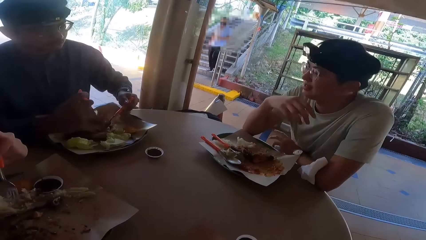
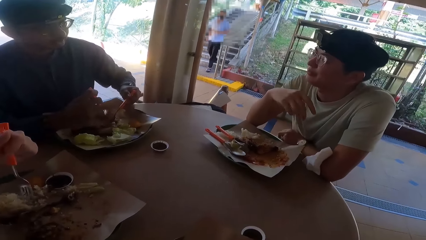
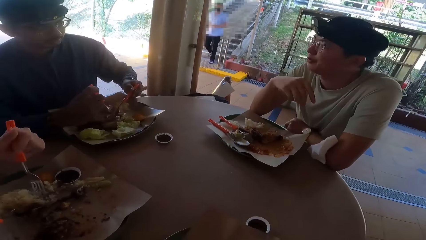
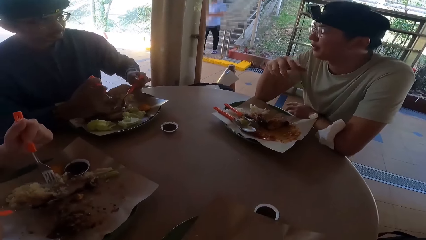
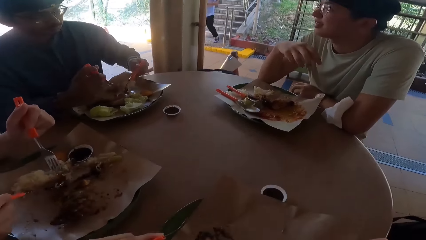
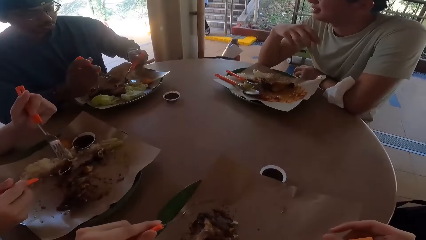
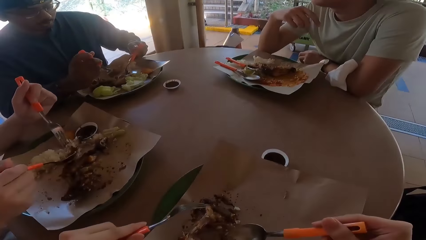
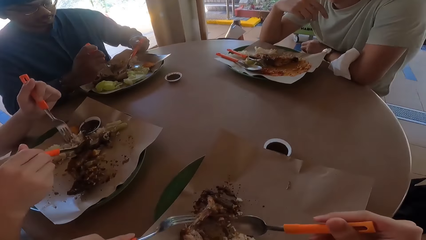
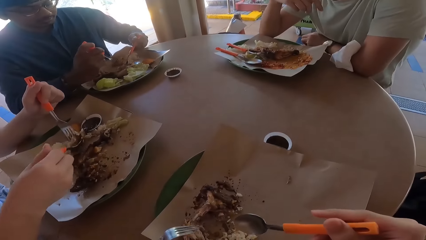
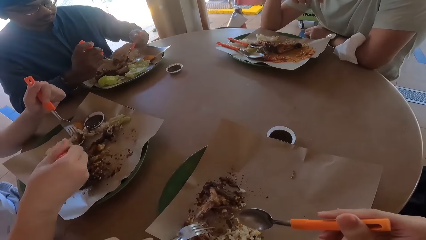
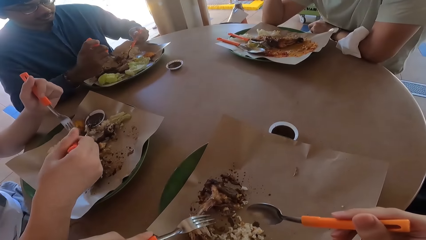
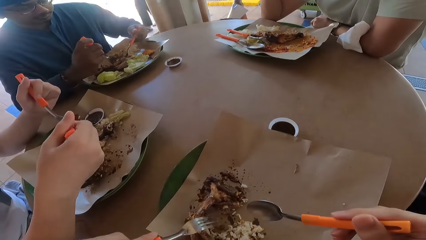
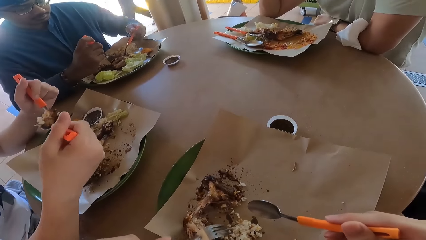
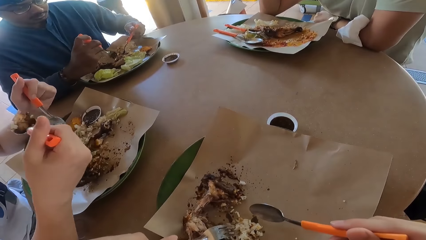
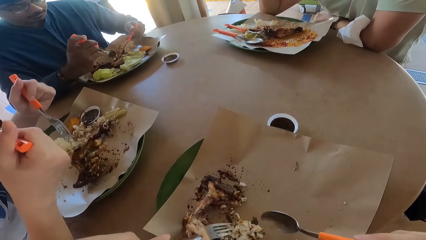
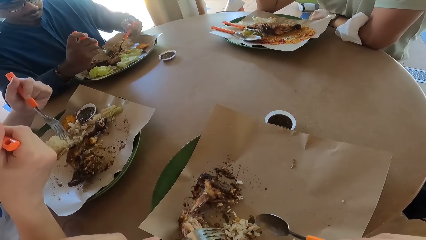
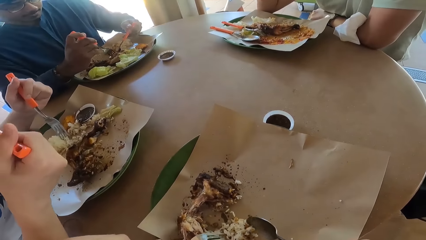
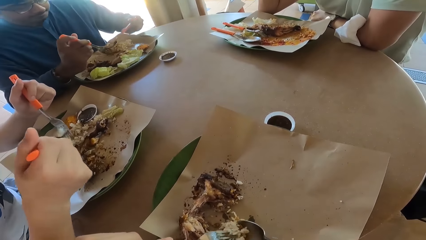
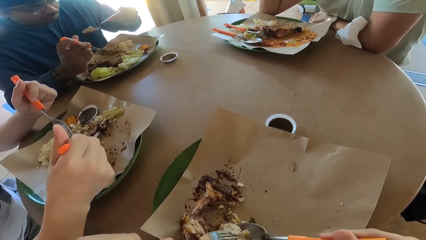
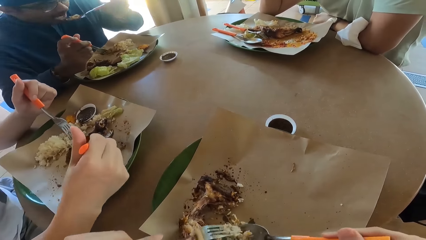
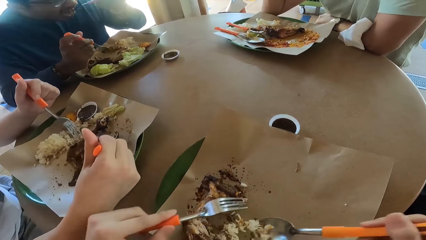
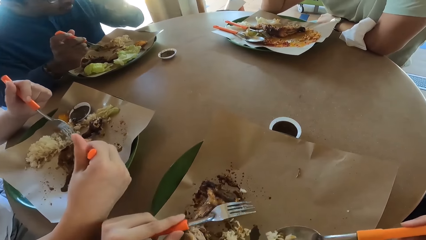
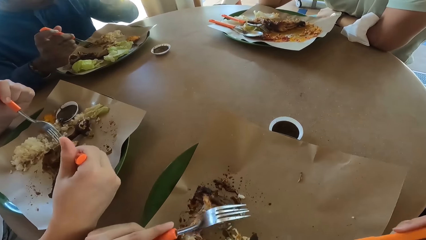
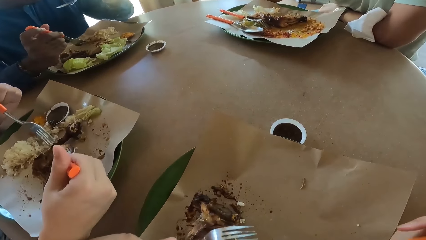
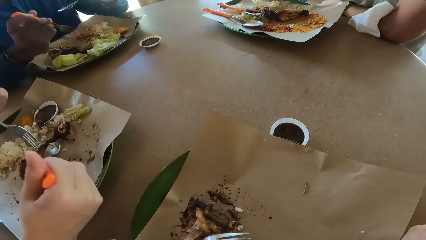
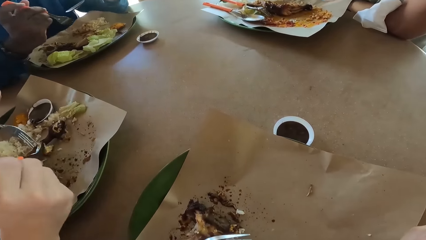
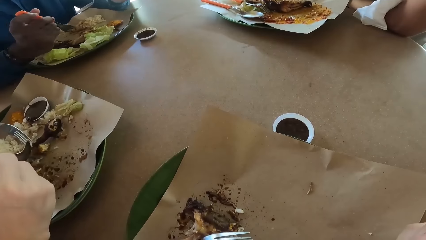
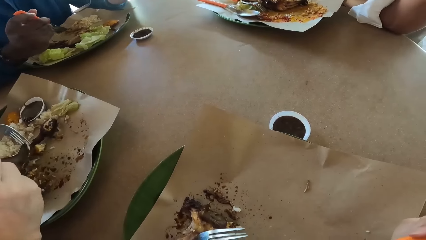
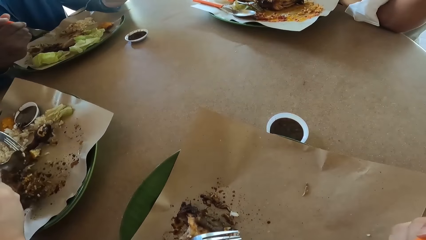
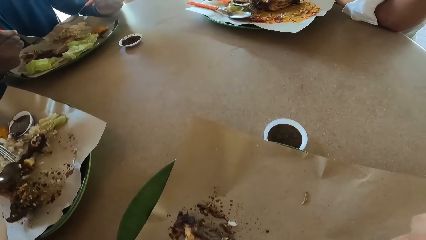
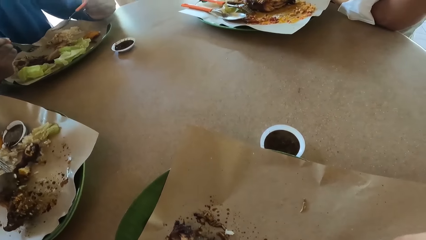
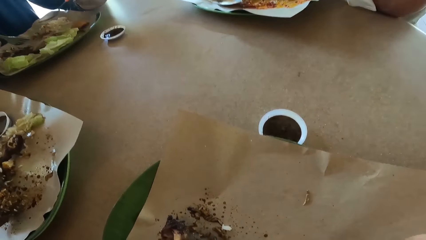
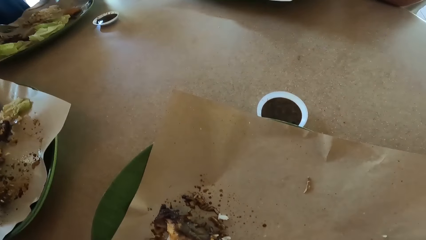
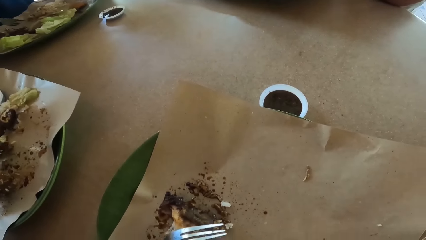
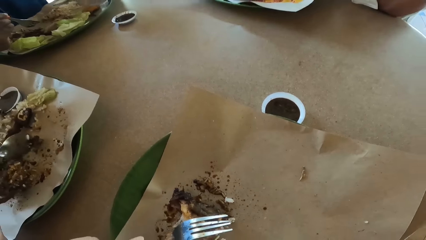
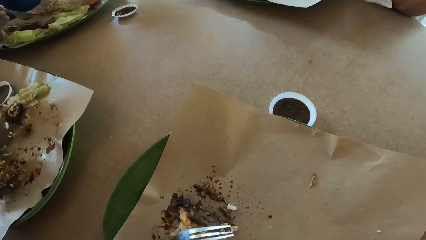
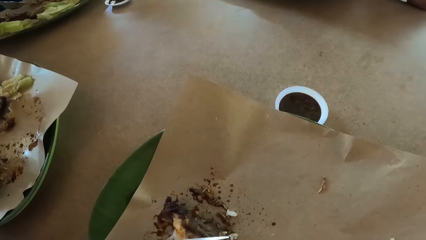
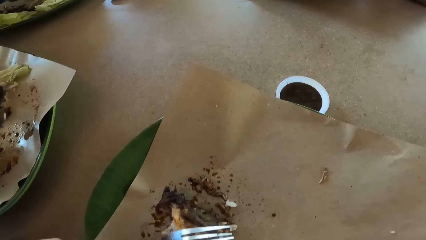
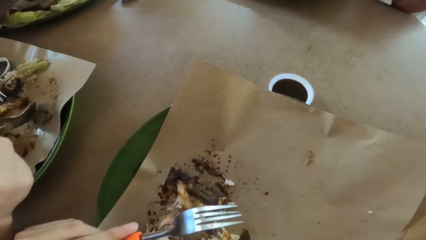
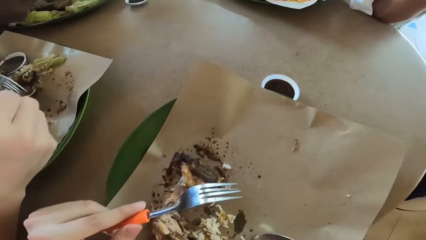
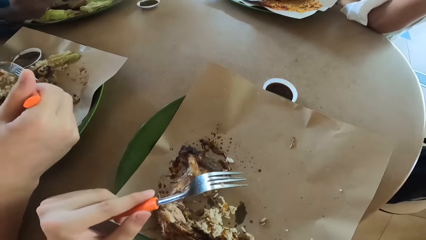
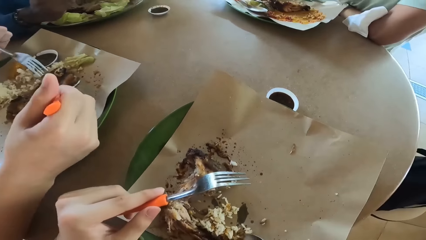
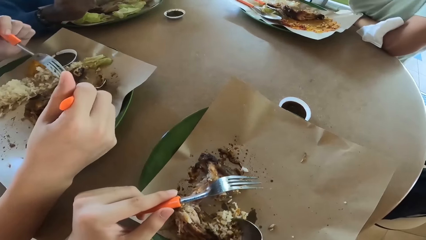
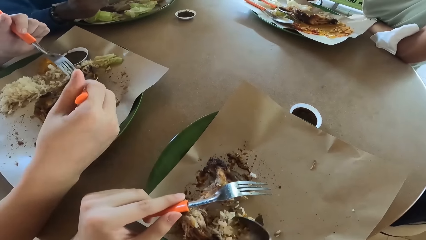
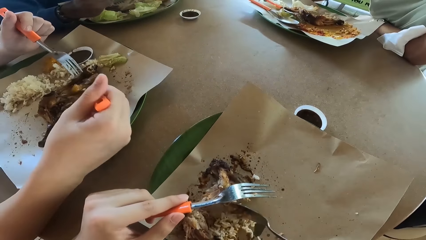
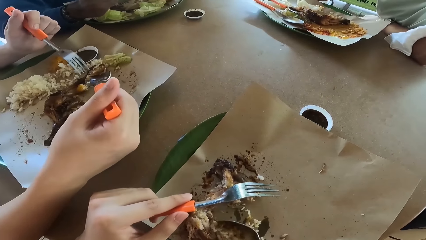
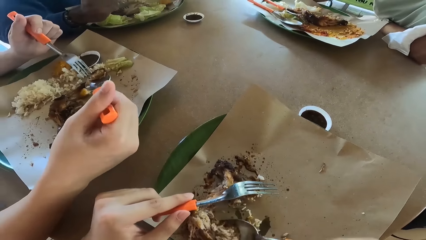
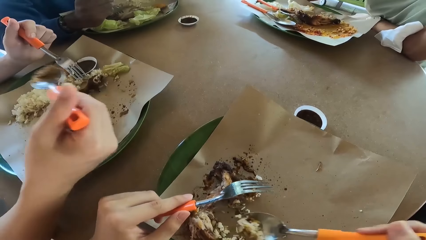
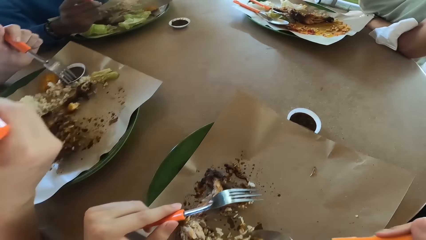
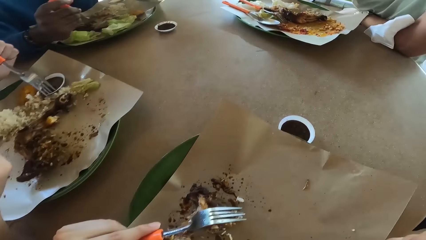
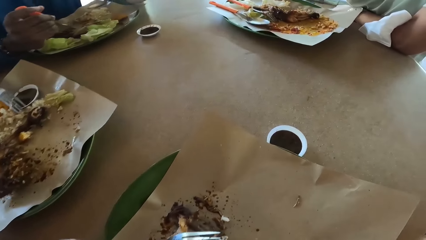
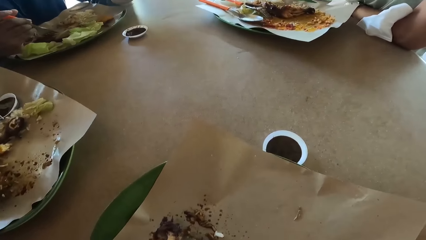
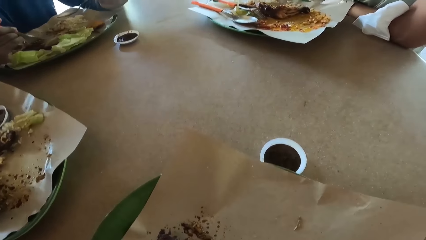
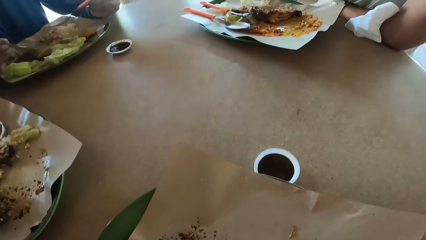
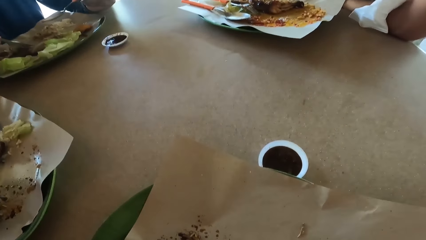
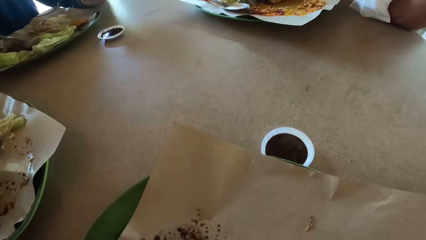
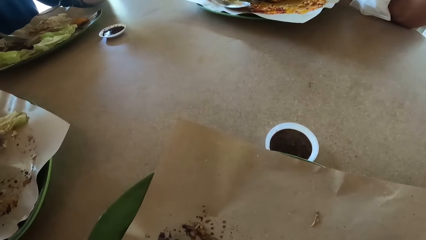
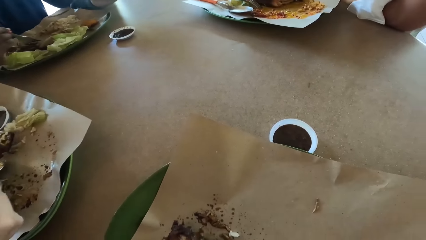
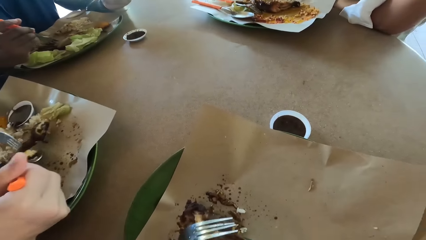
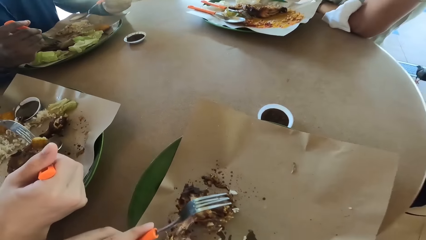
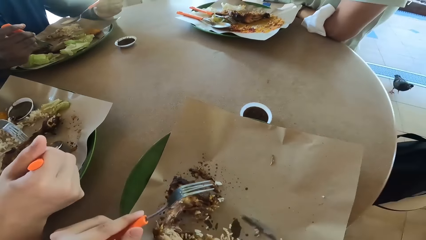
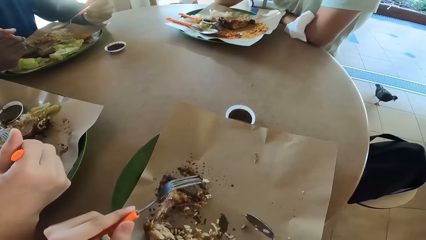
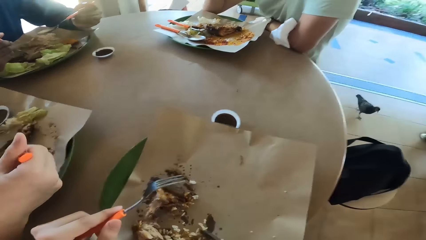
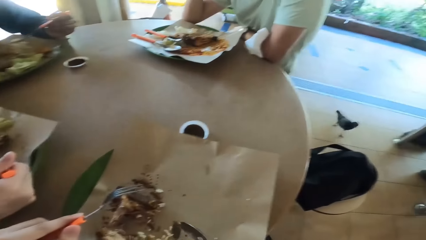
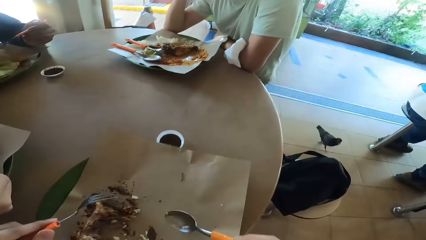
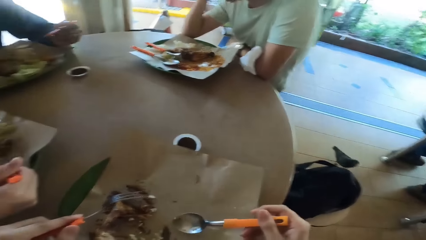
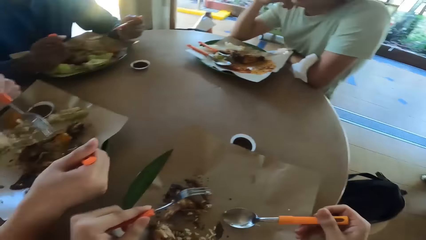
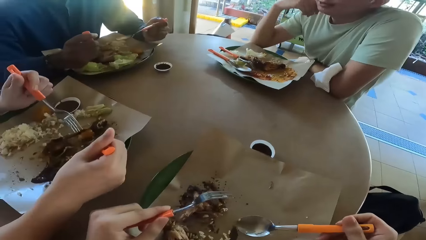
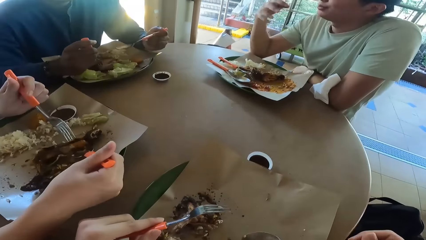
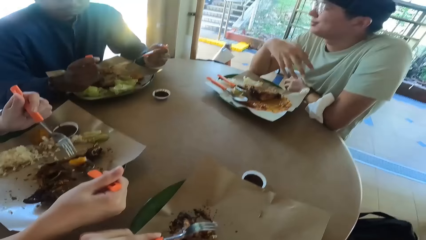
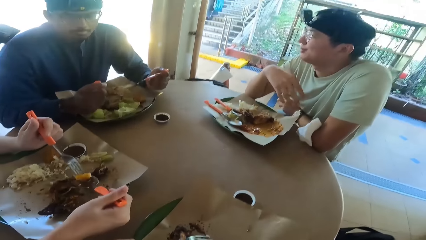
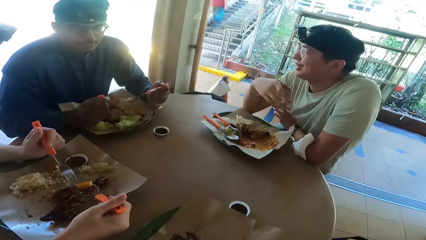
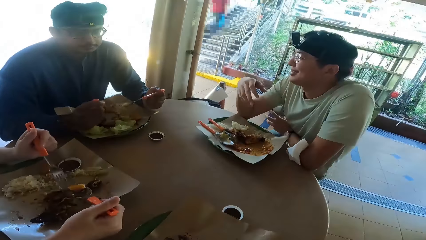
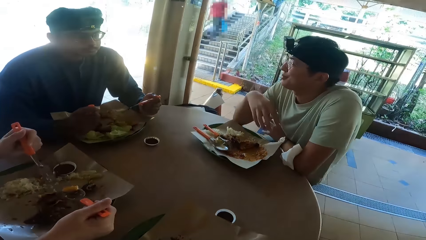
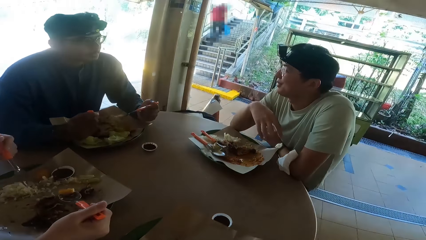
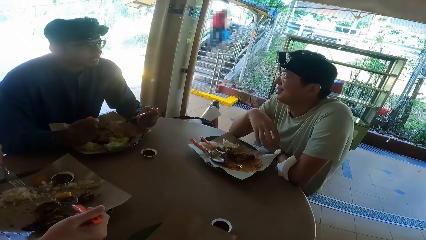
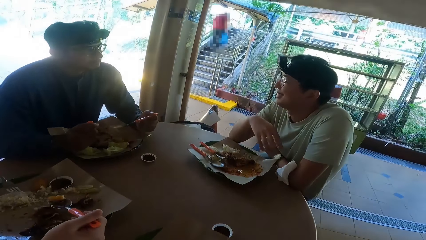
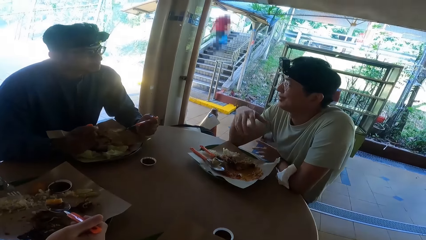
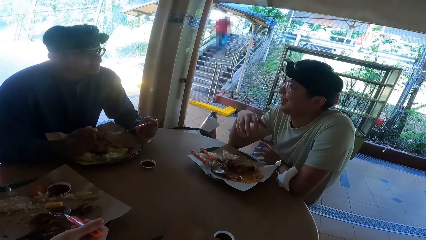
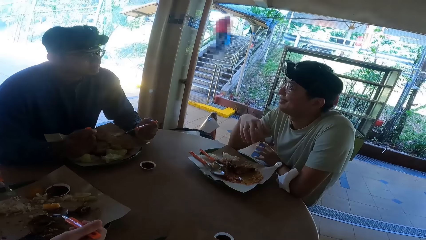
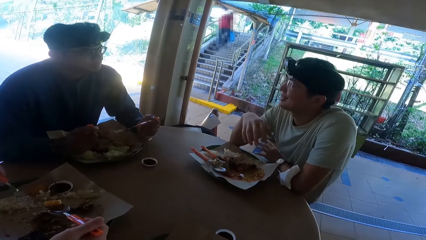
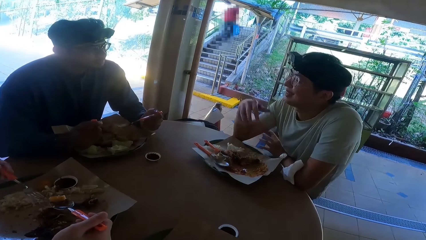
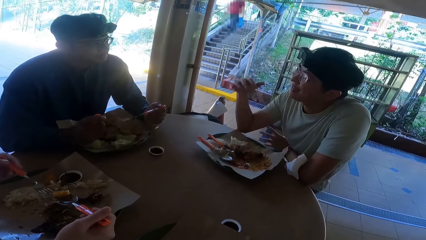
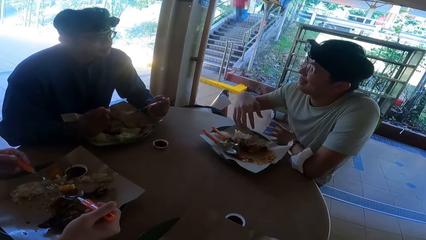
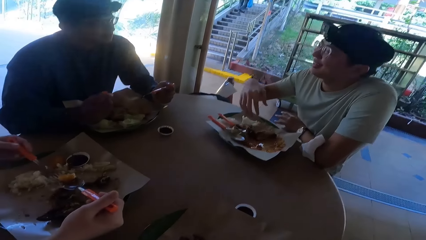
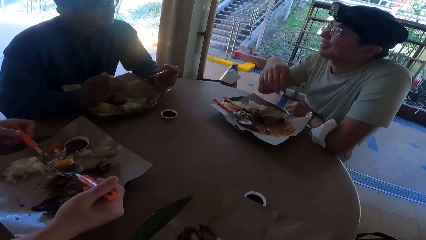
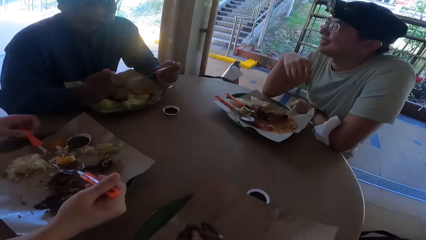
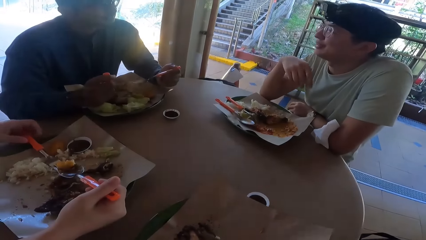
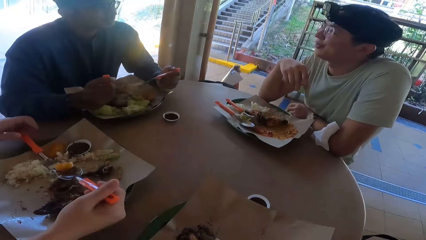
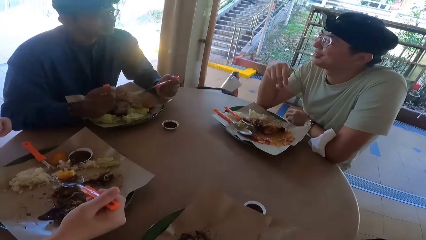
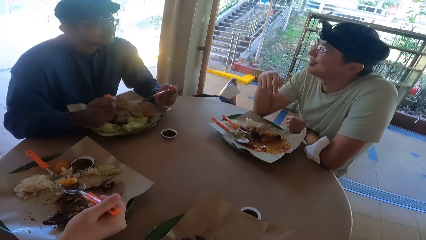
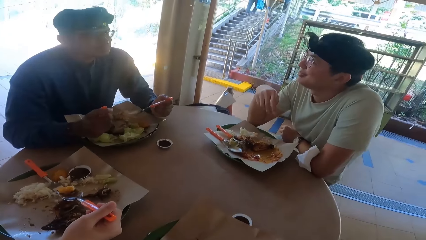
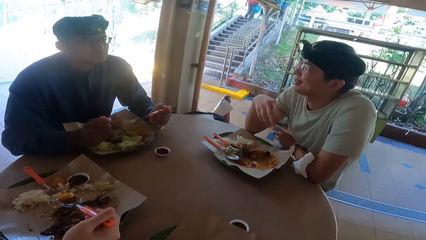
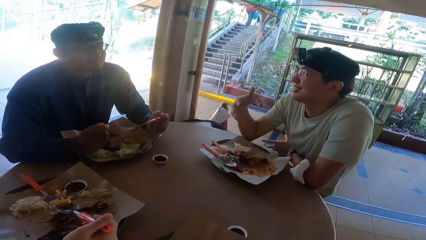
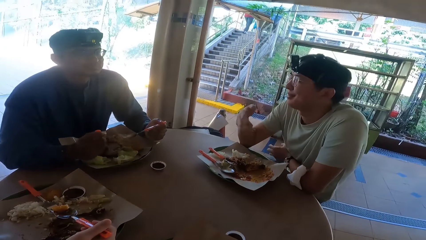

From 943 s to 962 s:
A person talks. A person eats food. Another person eats food. The camera wearer eats food. The first person eats food. A person talks. The first person places down a fork.
